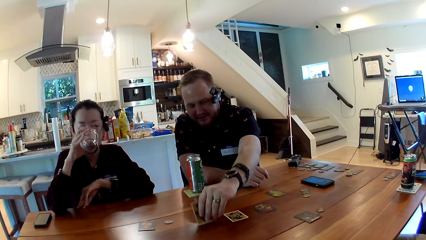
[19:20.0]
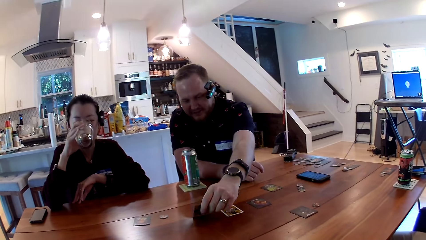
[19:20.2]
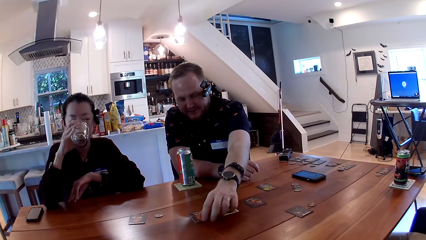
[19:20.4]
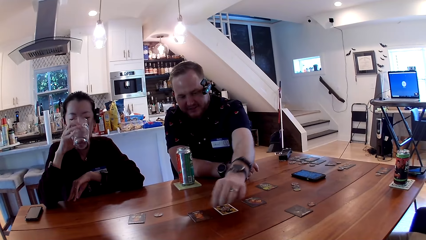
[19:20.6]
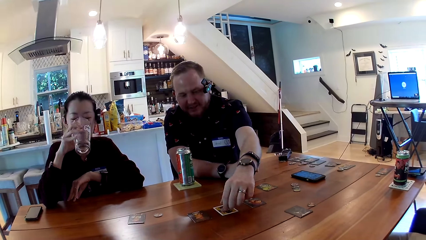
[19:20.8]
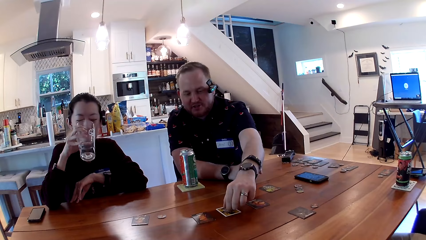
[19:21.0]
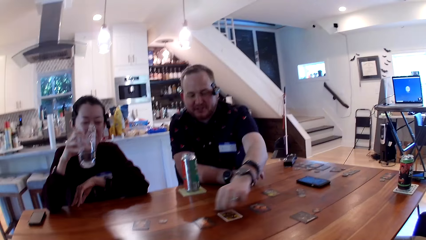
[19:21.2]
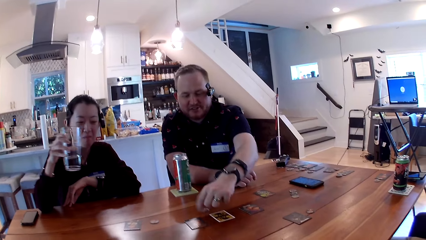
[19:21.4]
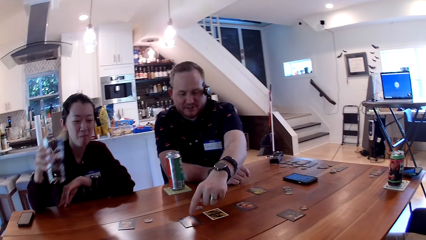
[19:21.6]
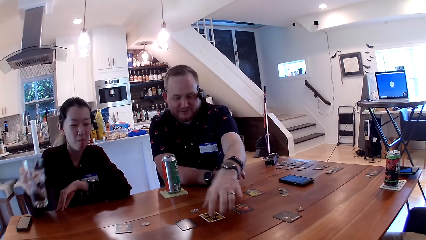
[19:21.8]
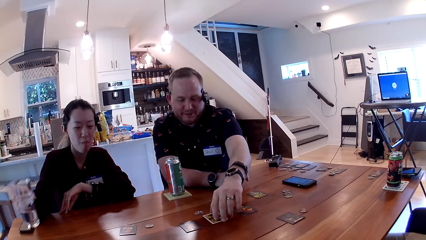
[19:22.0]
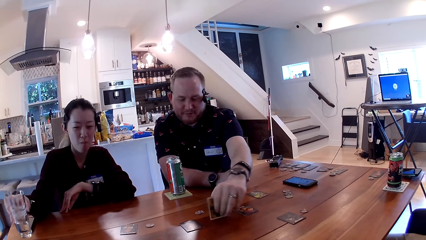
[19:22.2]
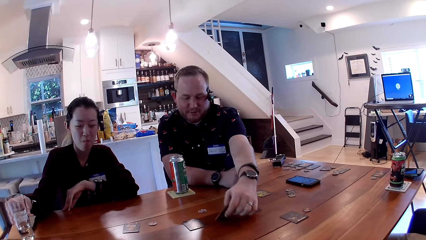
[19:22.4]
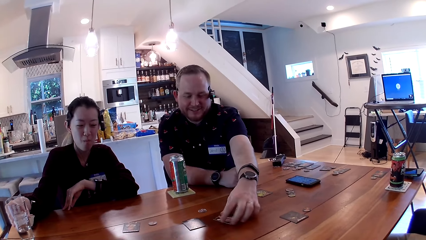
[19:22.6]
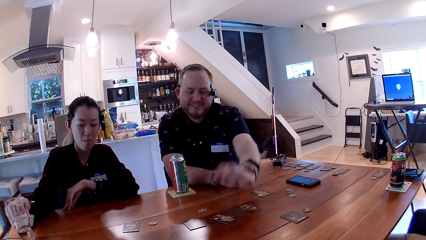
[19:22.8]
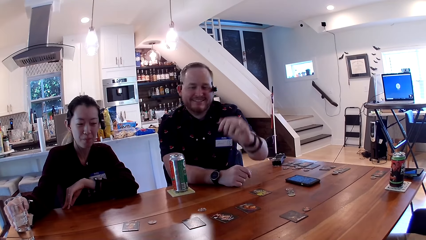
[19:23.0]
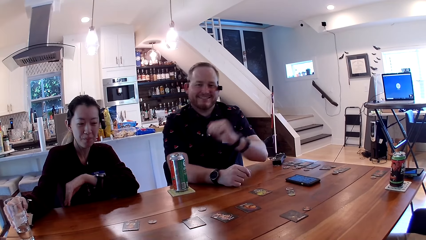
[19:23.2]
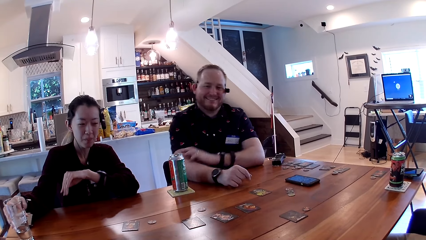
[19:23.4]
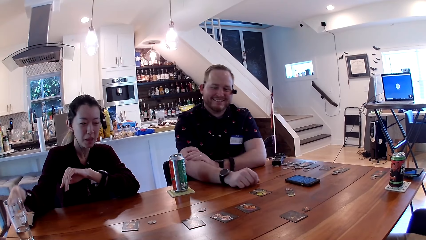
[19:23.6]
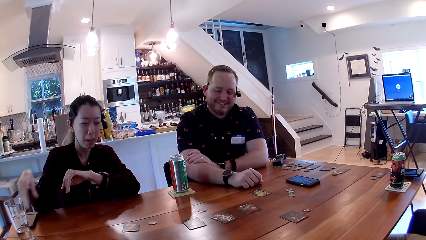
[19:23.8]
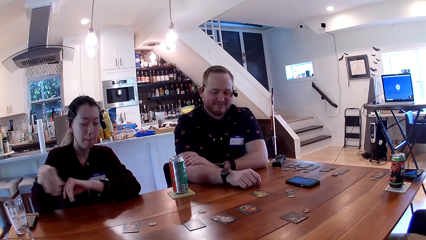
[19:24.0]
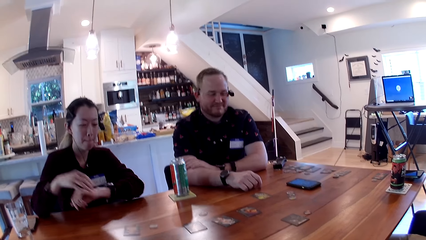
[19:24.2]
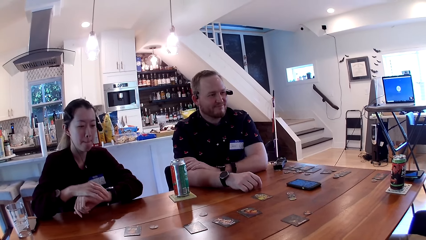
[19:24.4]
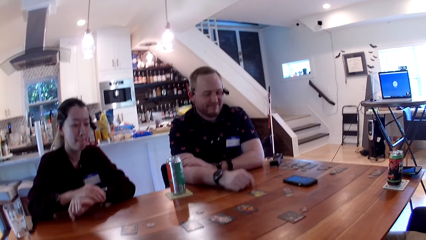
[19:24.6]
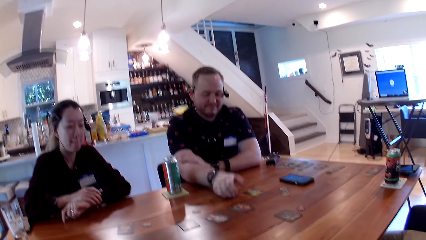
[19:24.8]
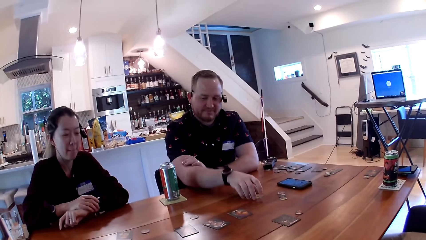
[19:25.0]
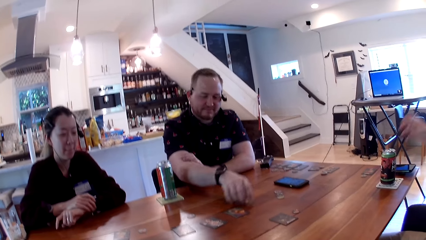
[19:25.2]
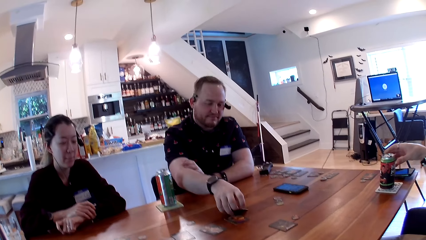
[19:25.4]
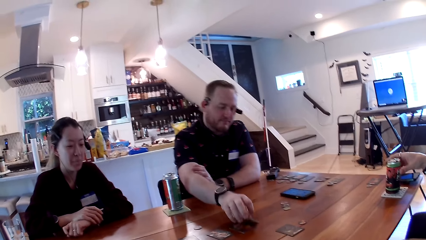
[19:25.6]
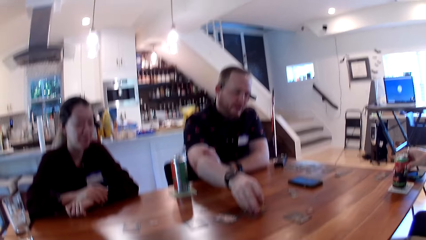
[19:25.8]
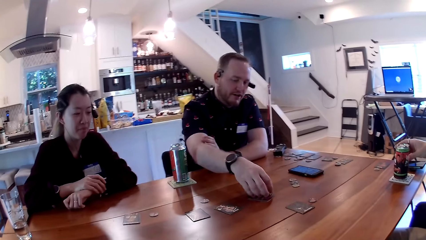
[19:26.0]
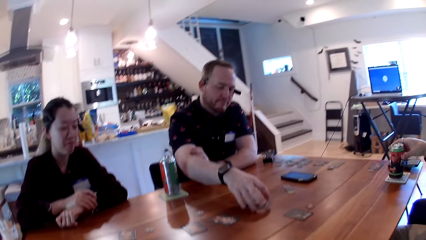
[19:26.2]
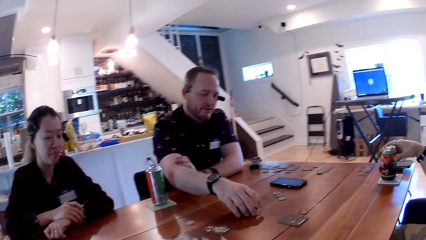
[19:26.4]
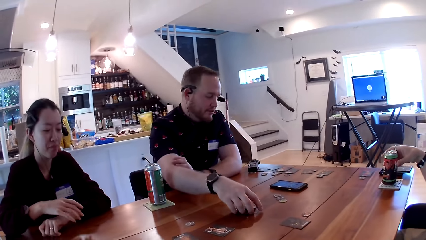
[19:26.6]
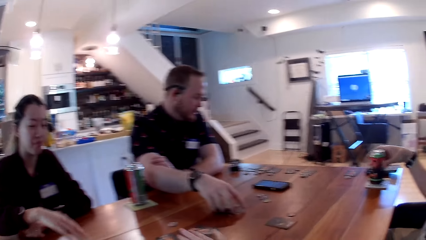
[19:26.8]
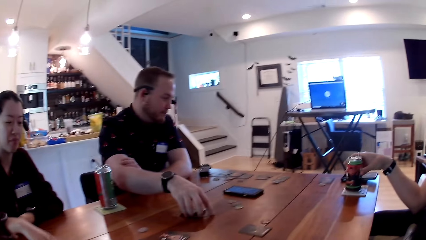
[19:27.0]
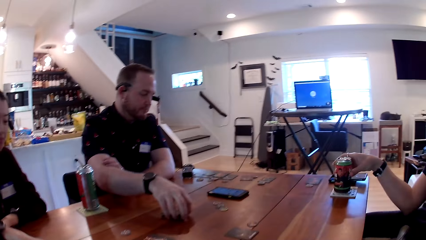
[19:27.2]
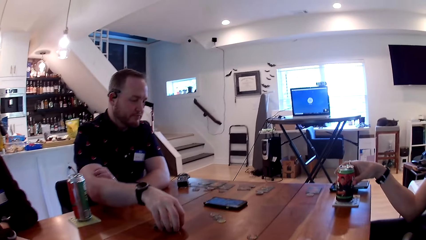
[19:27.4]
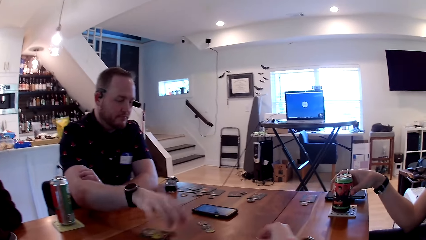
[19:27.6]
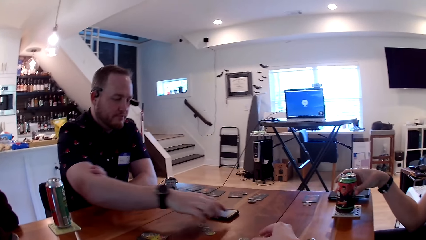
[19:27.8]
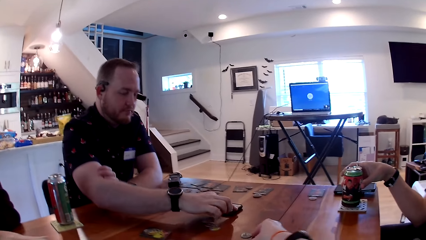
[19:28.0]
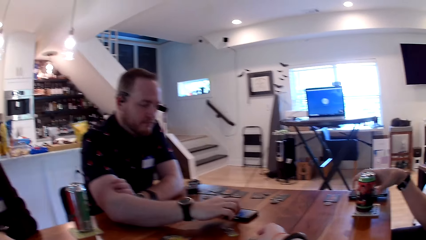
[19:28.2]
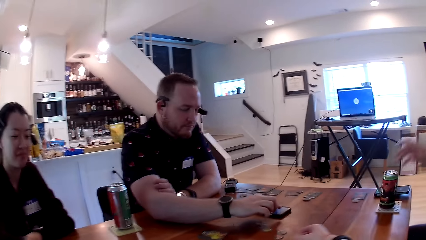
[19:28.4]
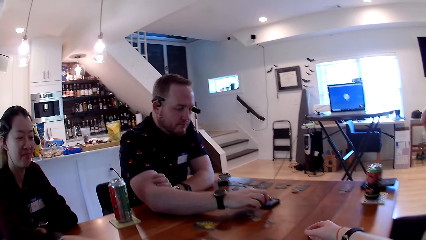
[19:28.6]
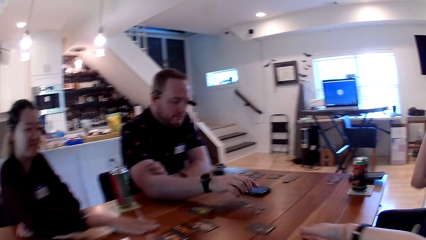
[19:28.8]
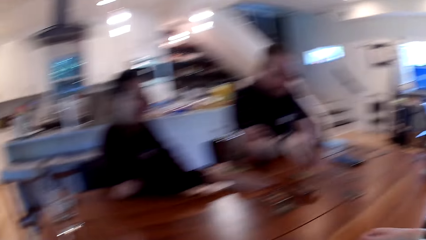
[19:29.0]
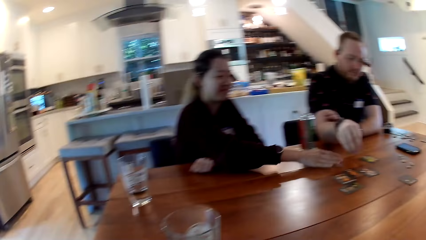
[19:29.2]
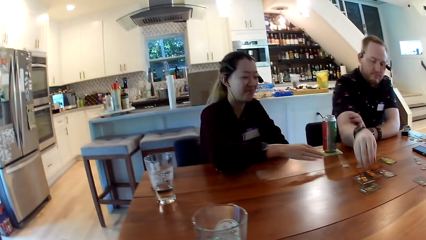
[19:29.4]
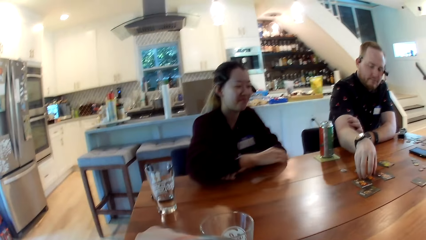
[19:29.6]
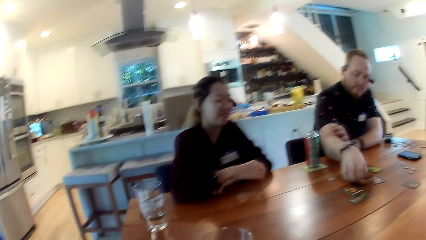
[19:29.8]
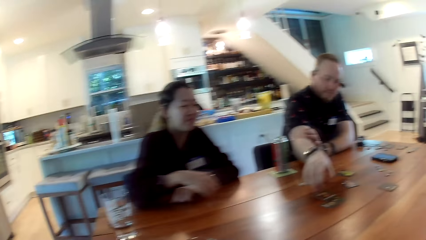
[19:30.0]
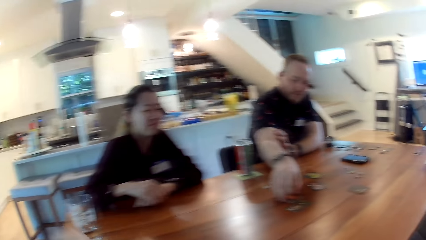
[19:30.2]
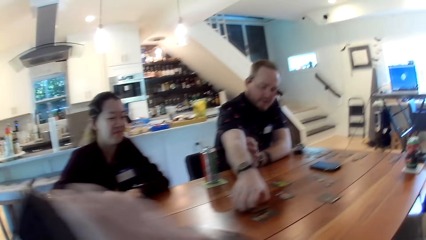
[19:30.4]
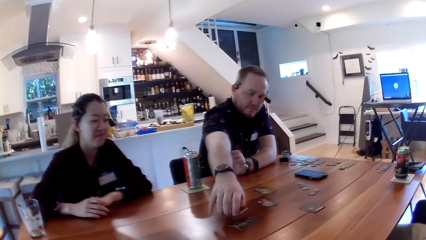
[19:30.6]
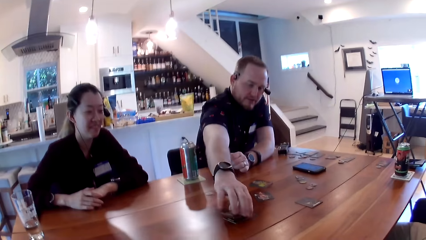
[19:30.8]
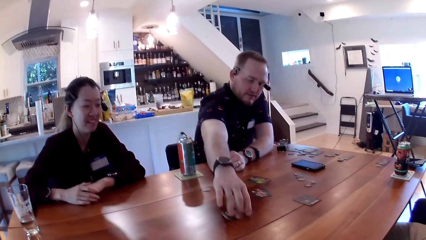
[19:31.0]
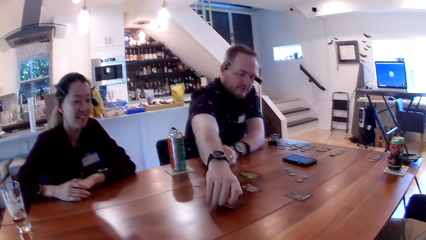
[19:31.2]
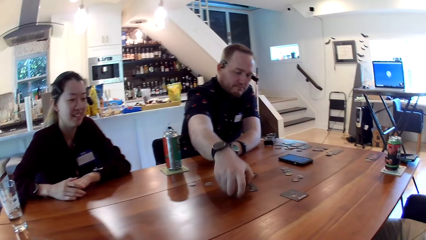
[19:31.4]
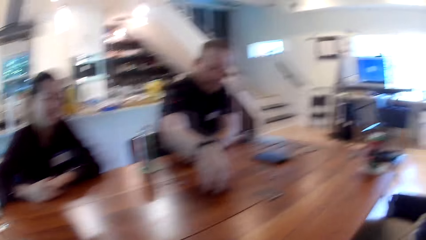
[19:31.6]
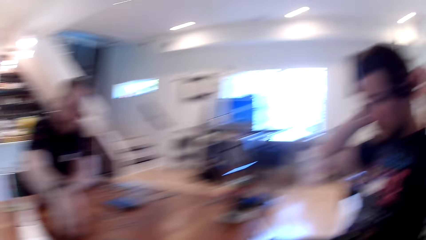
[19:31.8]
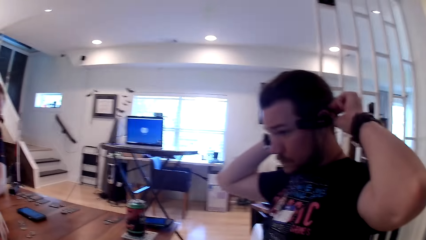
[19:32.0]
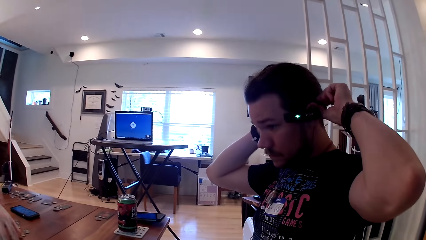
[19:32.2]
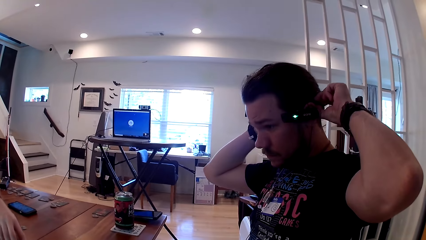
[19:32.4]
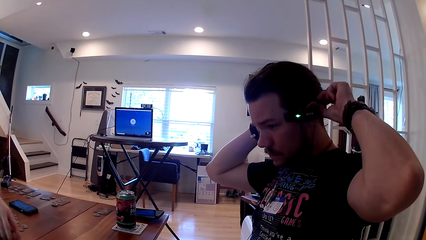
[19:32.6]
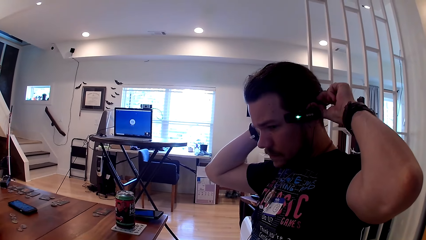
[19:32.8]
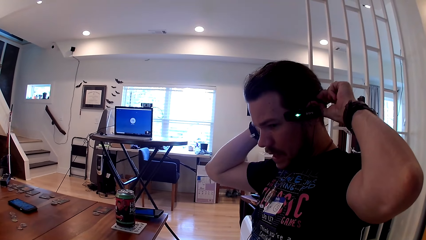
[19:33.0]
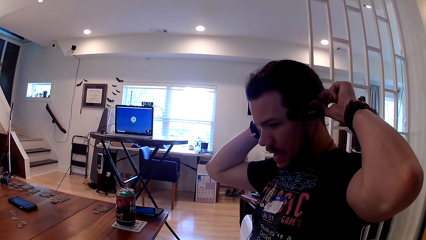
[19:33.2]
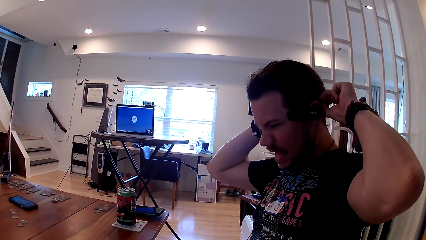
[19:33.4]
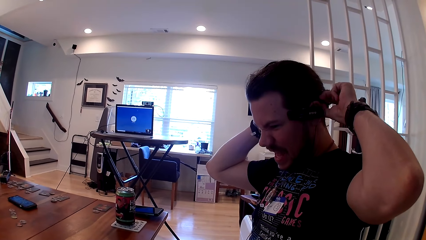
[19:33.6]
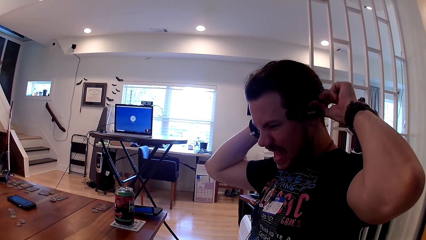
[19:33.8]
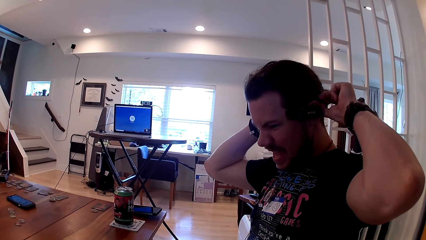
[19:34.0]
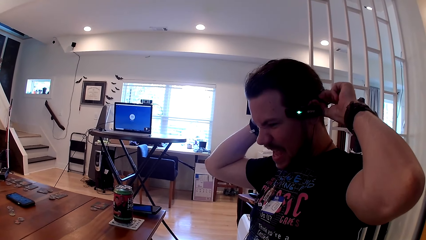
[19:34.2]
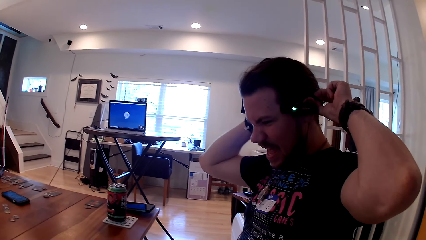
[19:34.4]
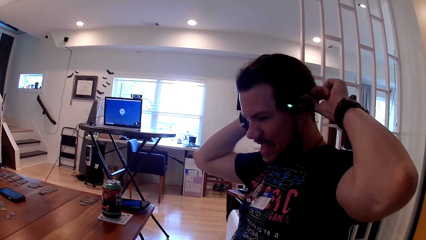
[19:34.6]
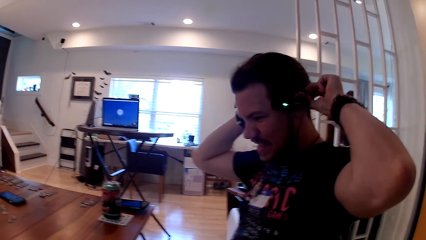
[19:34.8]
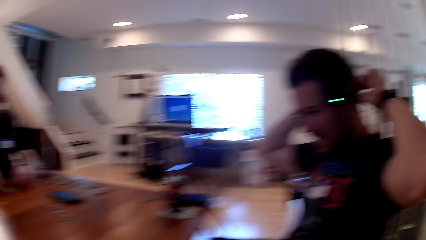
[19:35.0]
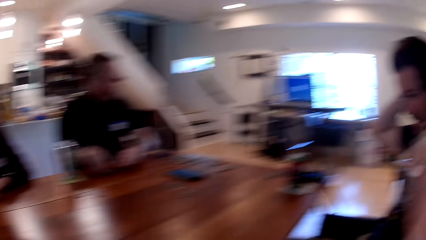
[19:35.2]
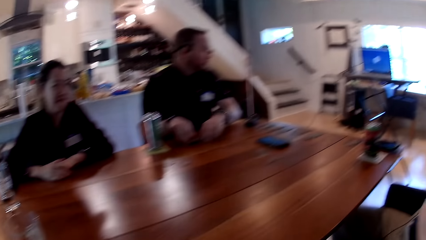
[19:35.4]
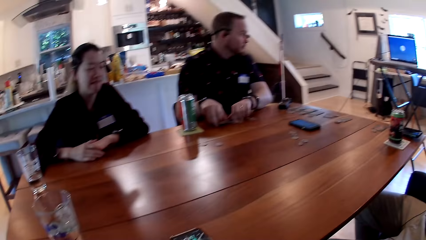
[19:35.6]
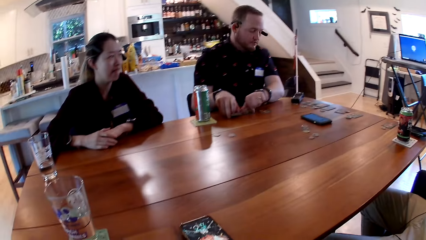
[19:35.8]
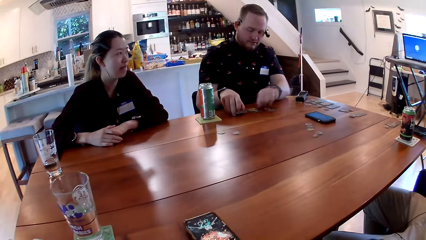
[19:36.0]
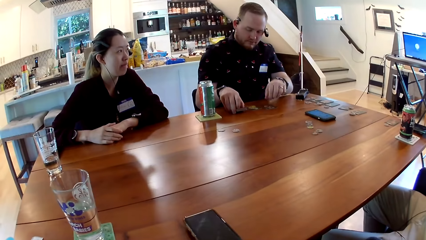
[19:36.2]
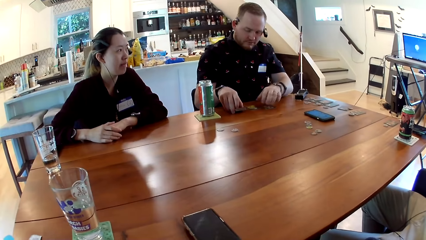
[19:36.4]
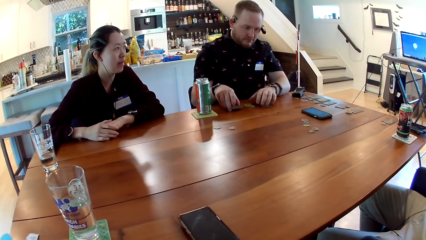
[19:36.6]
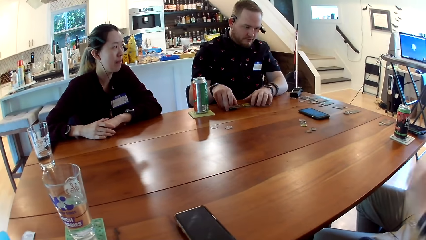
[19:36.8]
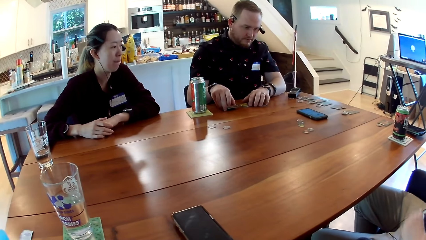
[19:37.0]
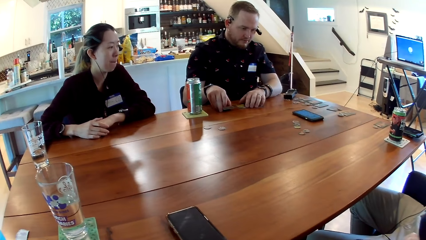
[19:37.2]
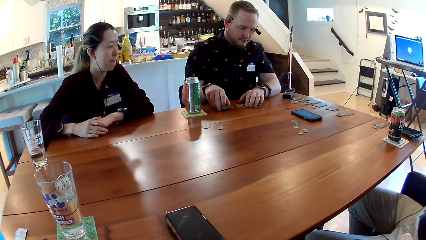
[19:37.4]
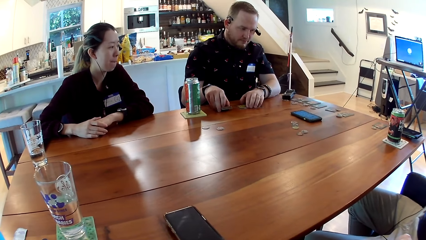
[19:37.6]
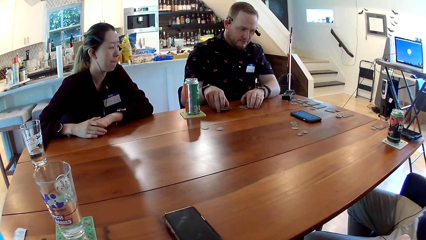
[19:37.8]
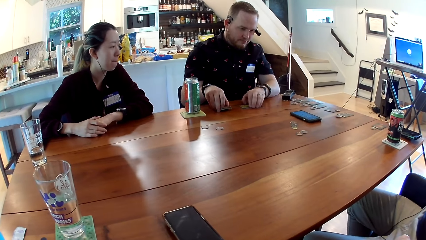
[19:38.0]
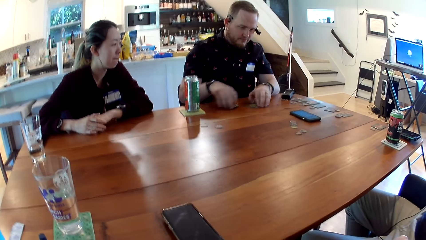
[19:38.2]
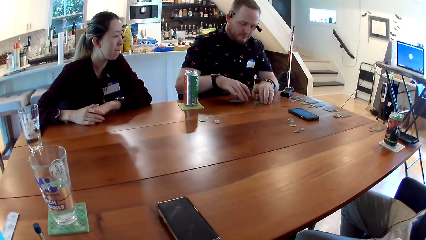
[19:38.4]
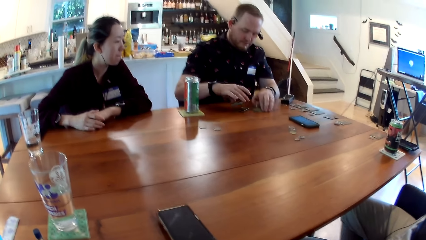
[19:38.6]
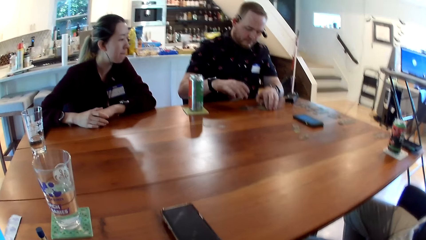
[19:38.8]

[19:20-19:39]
The camera wearer looks at a man. A woman drops the glass of water on the table with her right hand. Another man turns the card on a table. The man adjusts a card with his right hand. A third man holds his drink can with his right hand. The camera wearer picks up a card. The second man presses the phone on the table with his right index finger. The third man removes his right hand from the drink can. The second man picks up a card on the table with his right hand. The woman withdraws her right hand from the card on the center of the table. The second man stacks up the cards at the center of the table into his right hand. The camera wearer looks at a man. The third man adjusts a camera on his head. The second man shuffles the card with both hands. The camera wearer adjusts the camera.
